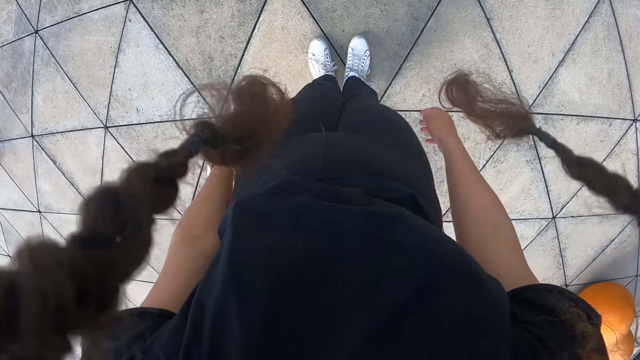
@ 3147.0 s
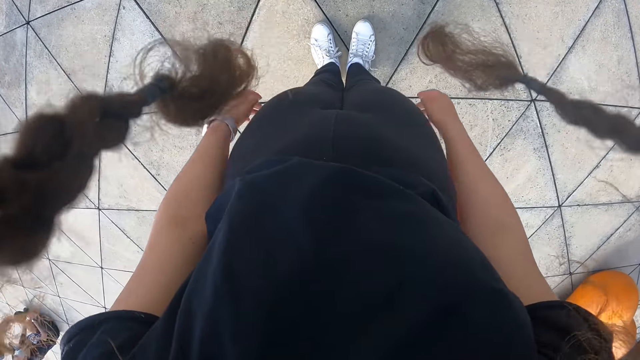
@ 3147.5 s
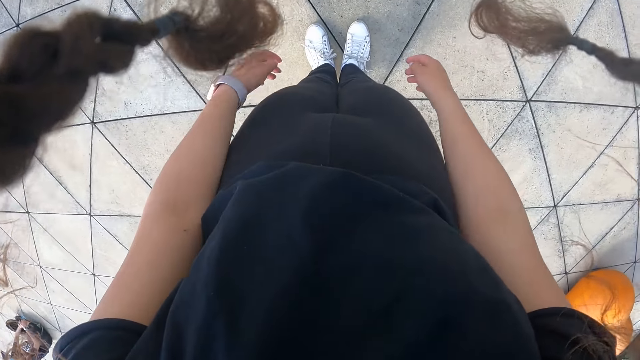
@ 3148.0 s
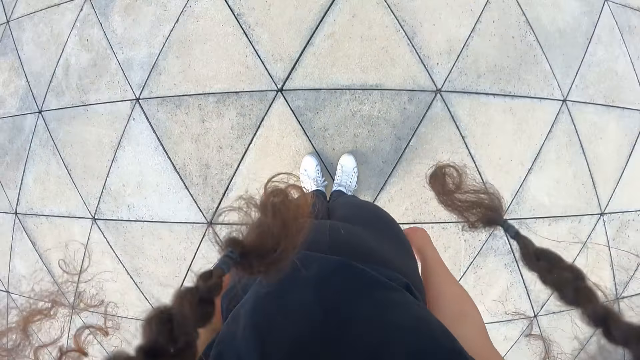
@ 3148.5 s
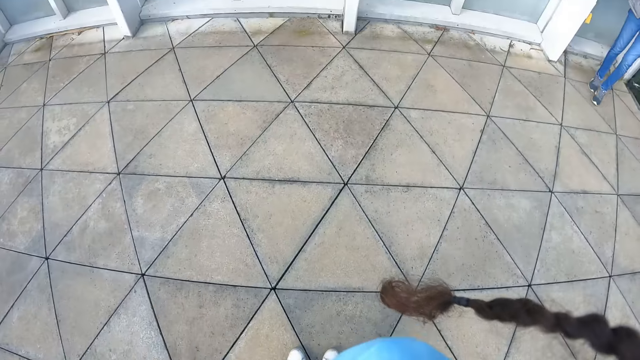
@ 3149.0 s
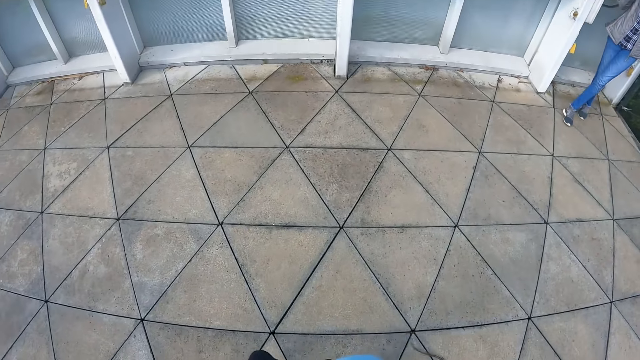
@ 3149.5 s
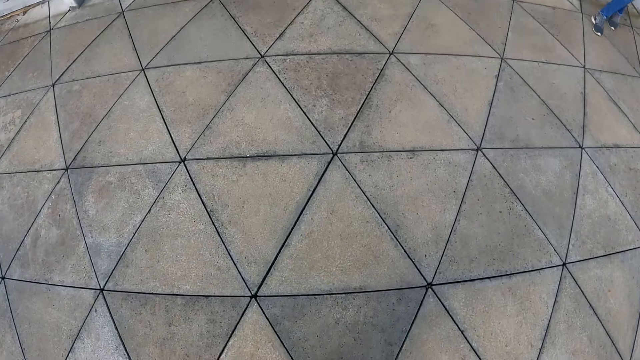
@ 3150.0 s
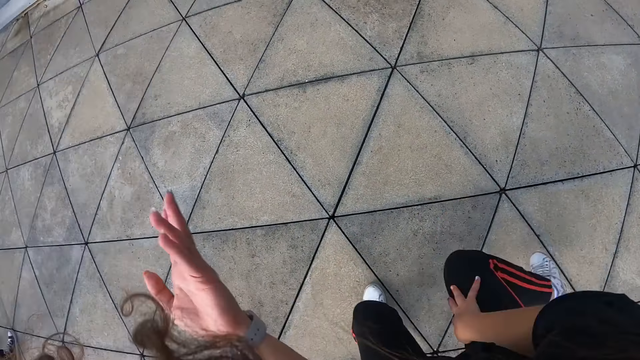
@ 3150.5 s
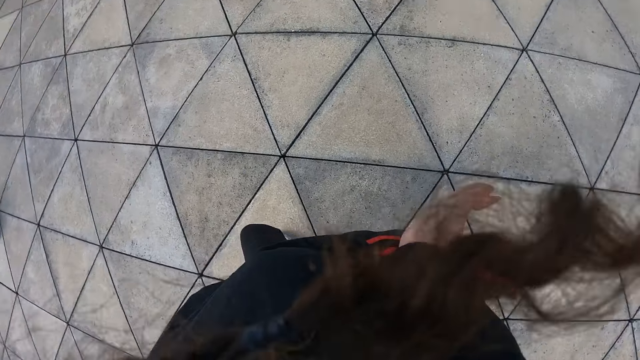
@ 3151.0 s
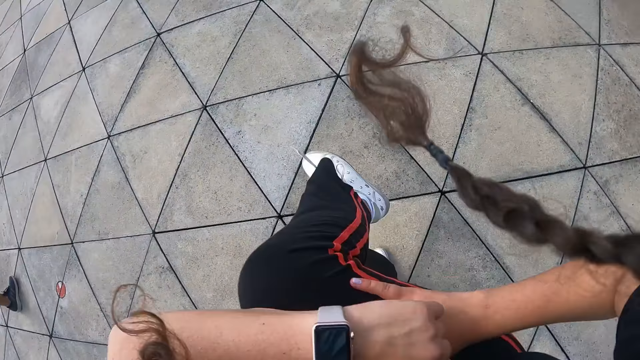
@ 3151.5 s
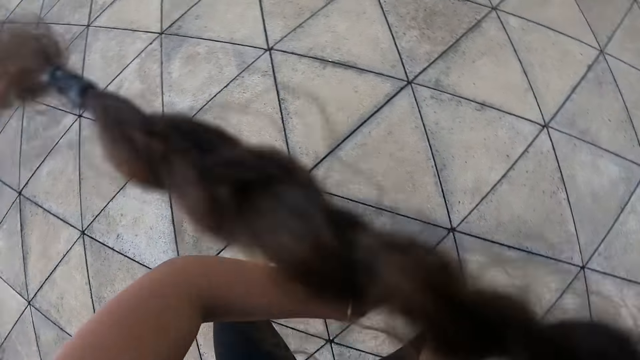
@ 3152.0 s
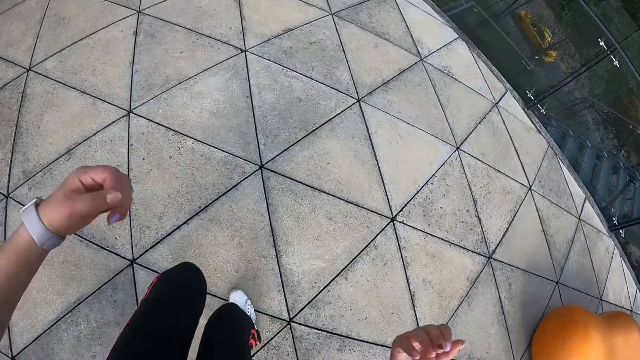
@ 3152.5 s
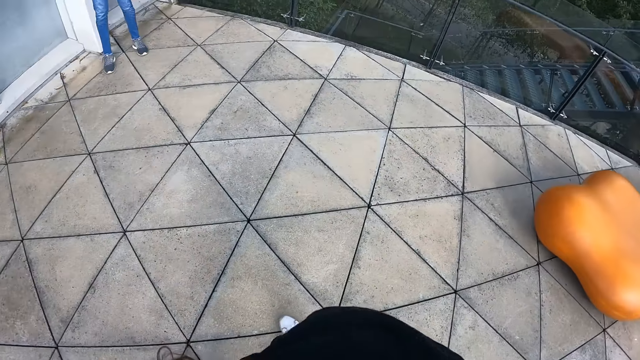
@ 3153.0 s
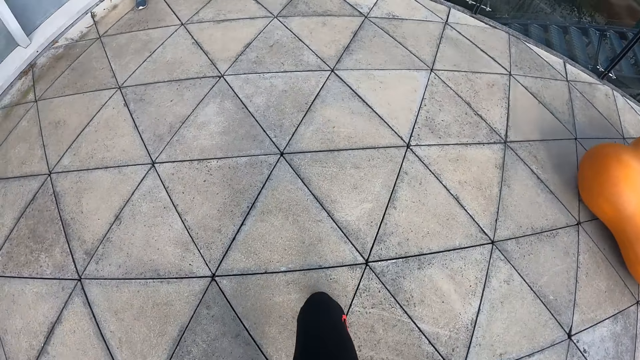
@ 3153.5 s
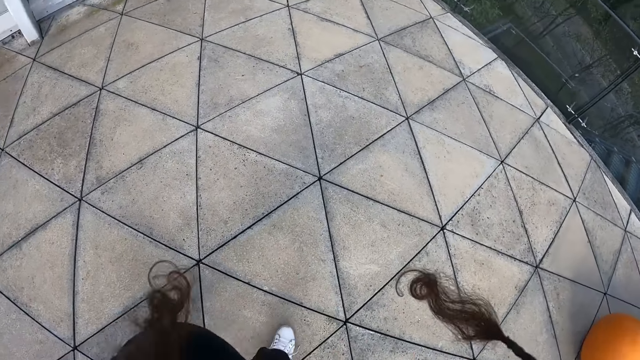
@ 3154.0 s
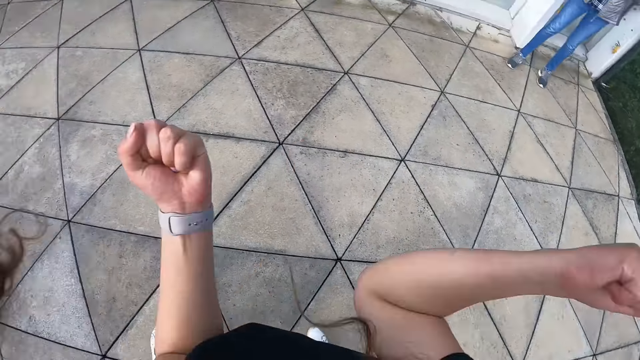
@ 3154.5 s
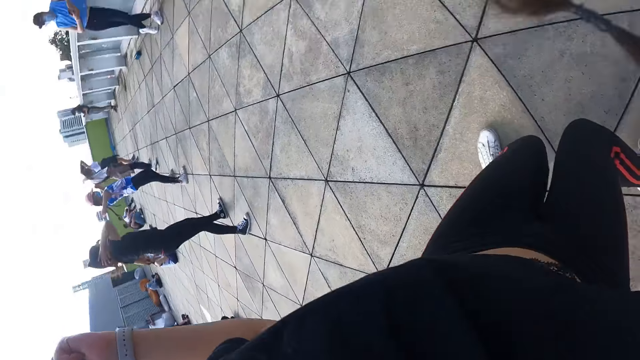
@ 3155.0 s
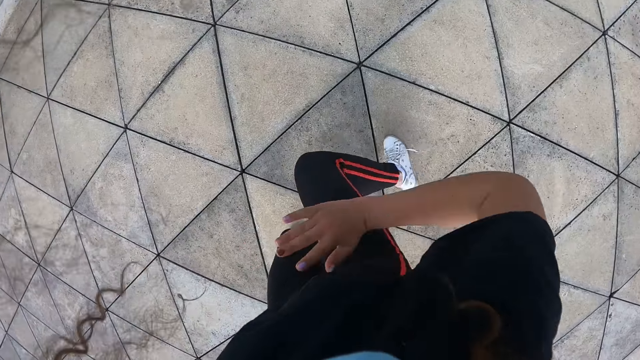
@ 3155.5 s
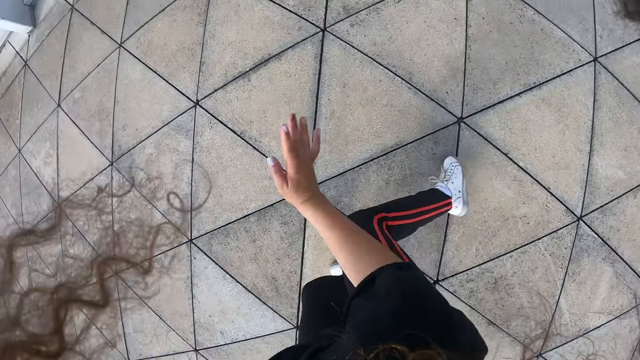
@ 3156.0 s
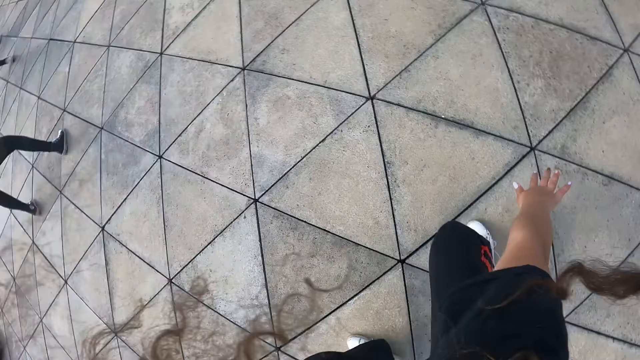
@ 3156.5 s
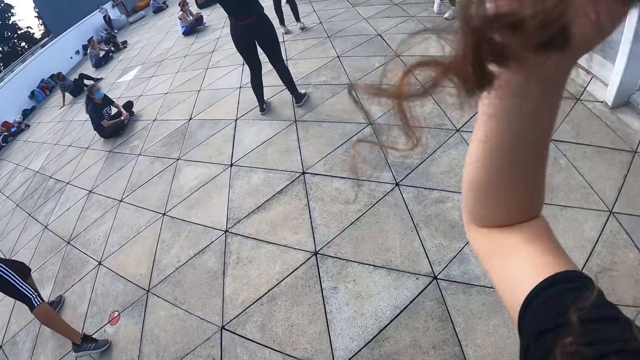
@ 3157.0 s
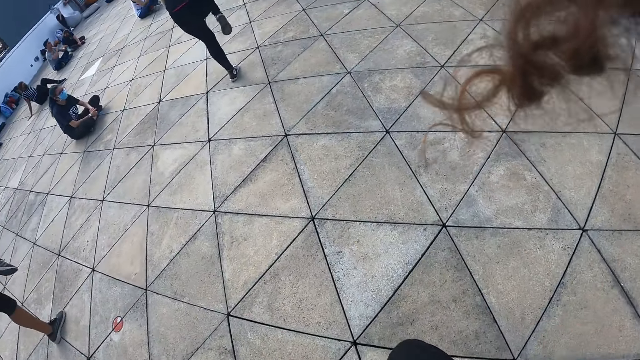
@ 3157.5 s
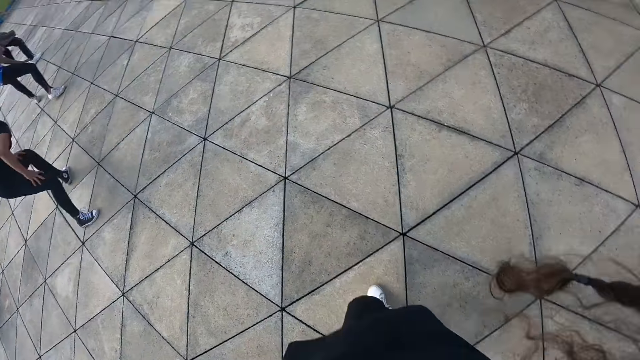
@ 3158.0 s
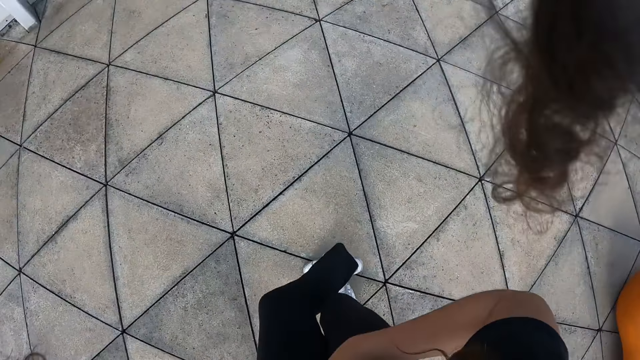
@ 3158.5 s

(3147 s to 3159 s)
The camera wearer looks around the court. They exercise on the rooftop with the group of people. They dance.

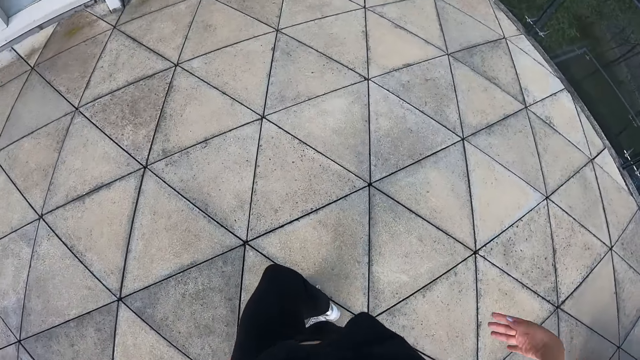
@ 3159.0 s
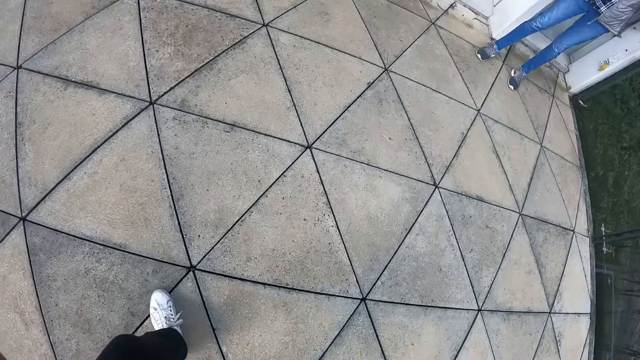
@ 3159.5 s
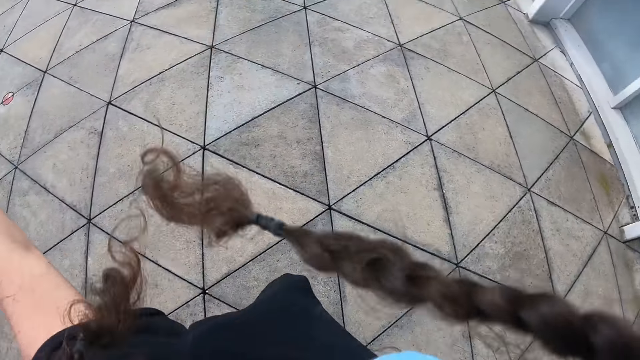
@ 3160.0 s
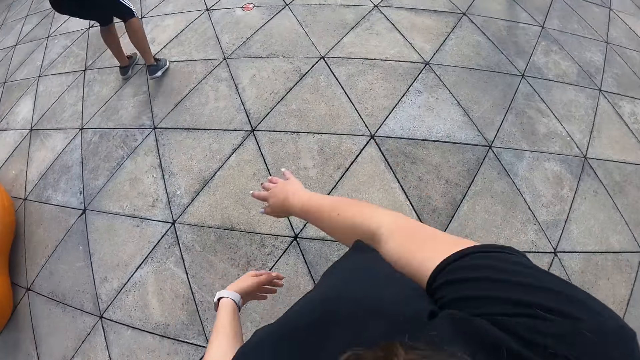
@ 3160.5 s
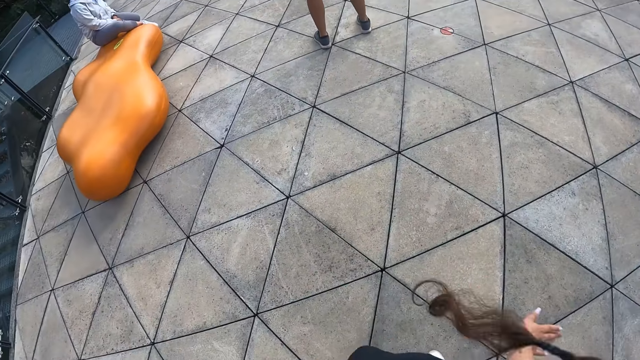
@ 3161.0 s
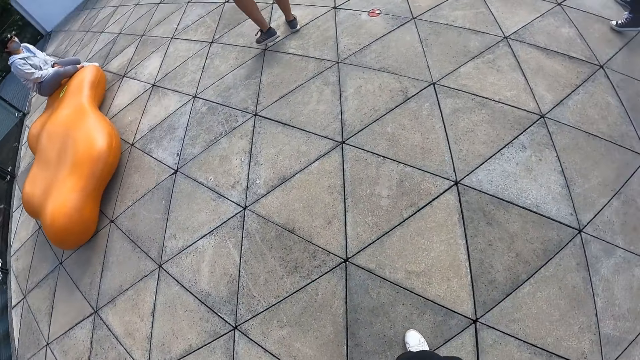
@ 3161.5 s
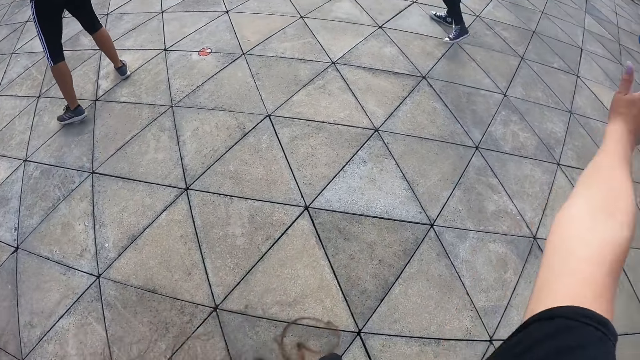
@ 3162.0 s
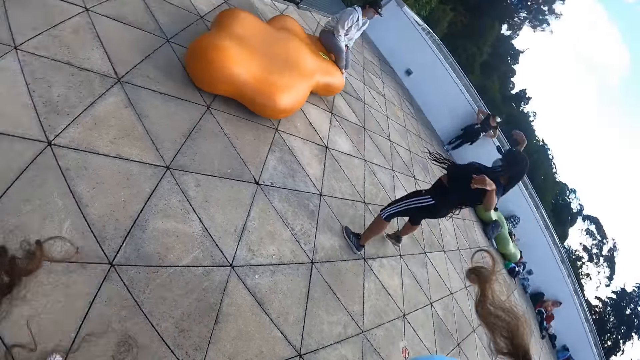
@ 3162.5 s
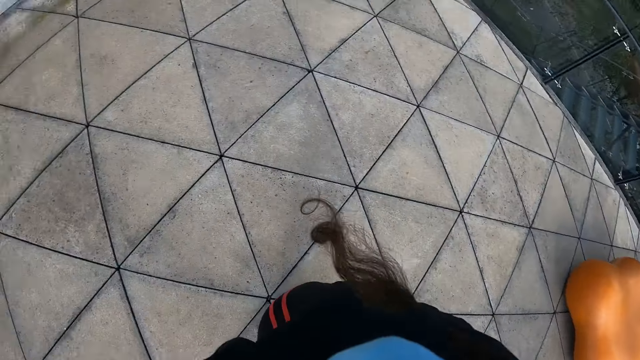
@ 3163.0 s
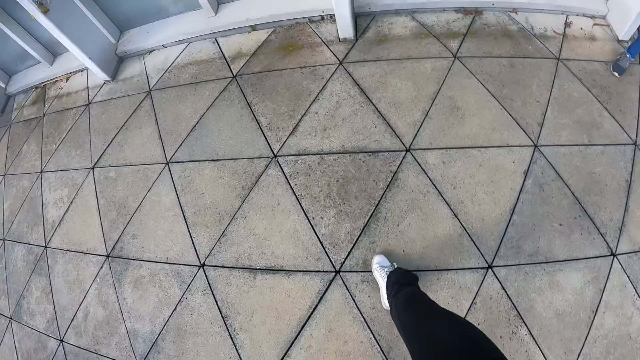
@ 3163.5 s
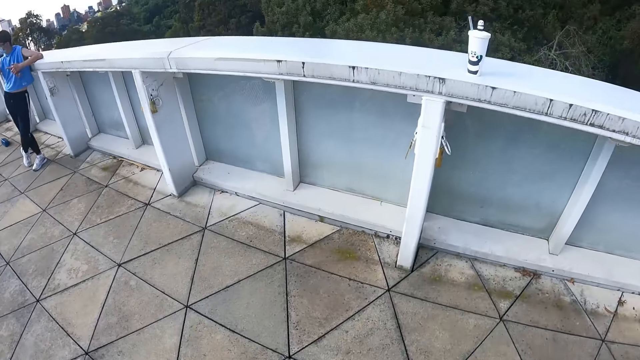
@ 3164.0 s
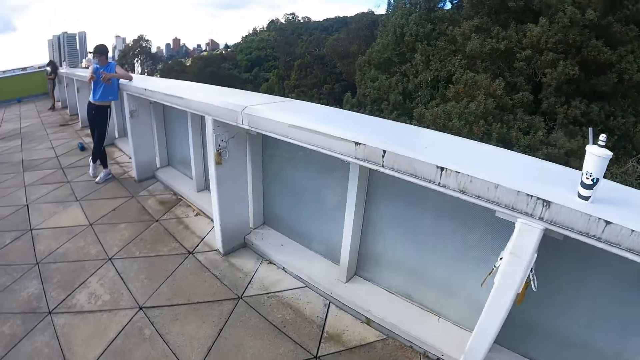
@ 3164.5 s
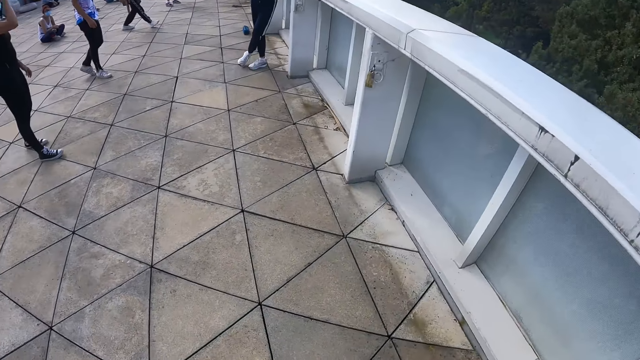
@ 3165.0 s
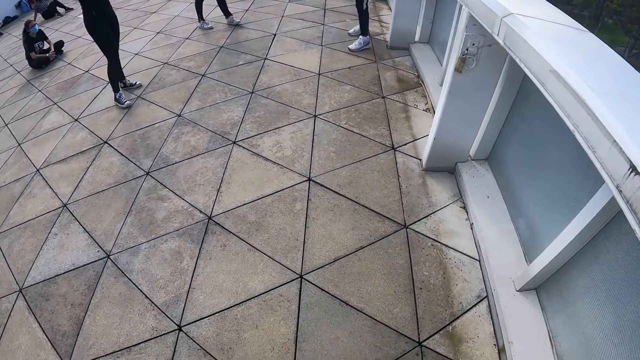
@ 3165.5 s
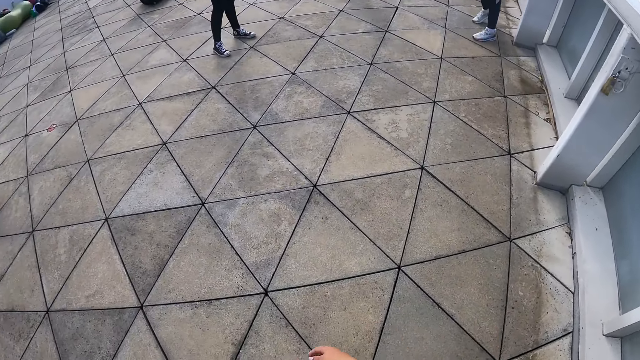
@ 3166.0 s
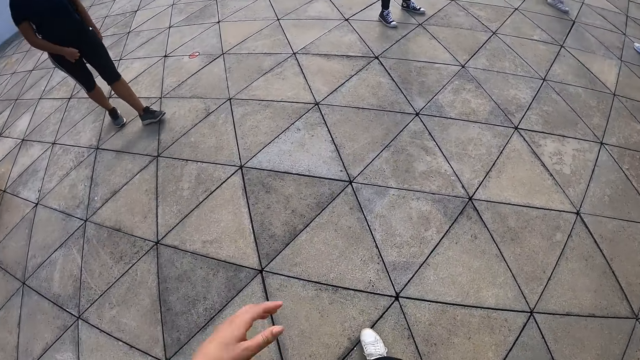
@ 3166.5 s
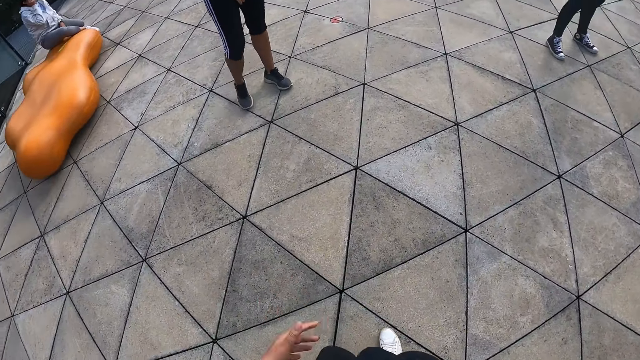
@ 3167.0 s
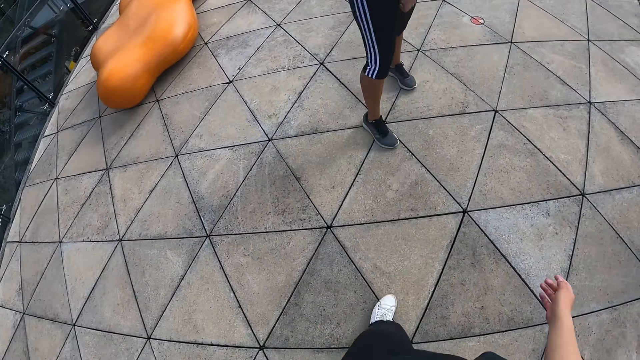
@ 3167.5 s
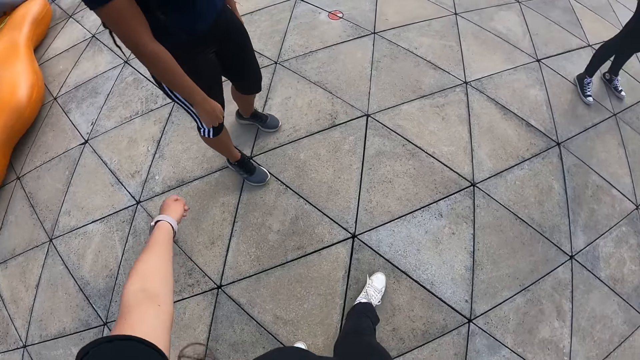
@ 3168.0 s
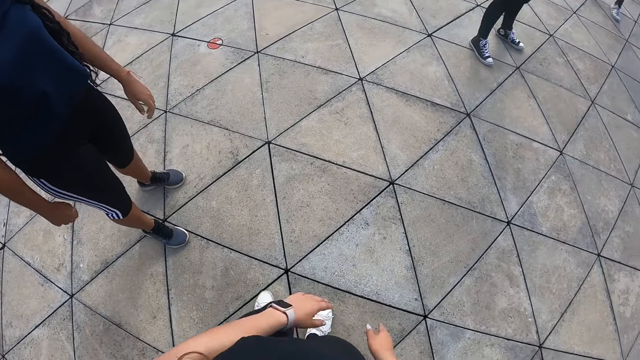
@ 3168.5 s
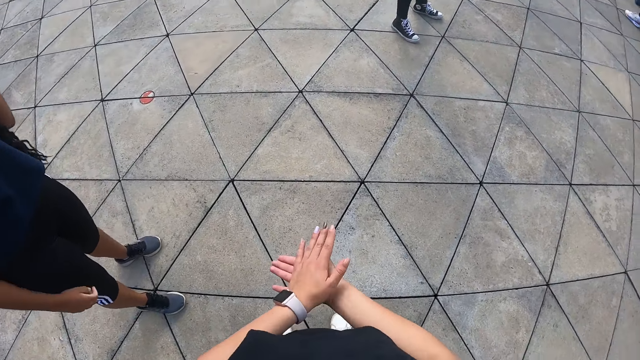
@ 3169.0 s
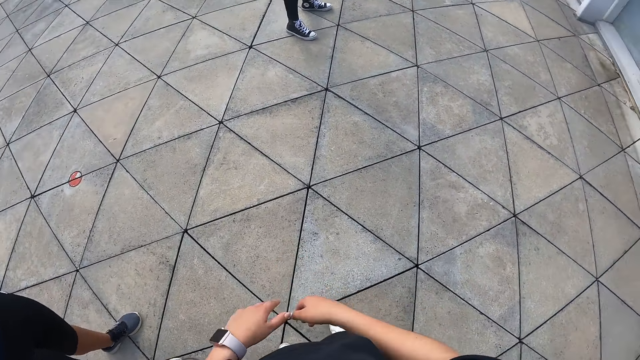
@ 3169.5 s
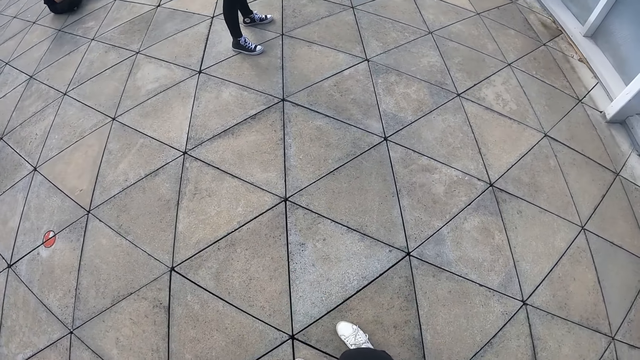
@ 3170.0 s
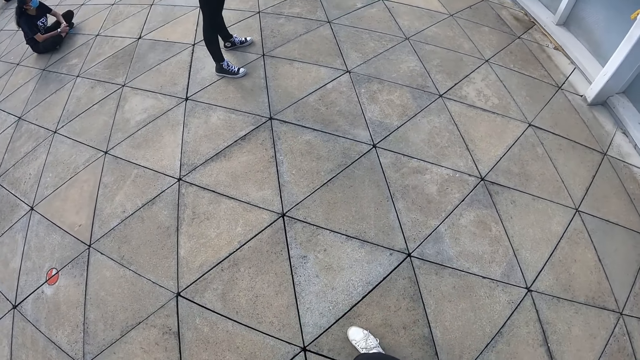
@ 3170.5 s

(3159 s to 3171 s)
The camera wearer walks toward the wall. She walks around the court. She converses with a woman. She claps her hands.
